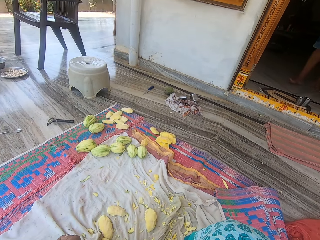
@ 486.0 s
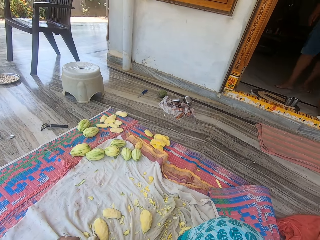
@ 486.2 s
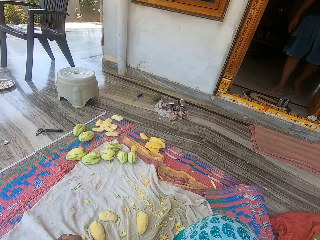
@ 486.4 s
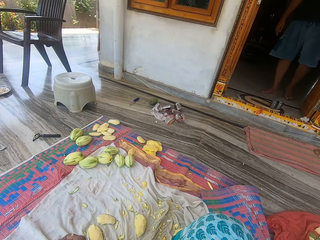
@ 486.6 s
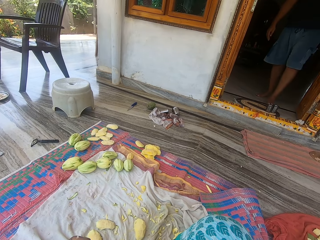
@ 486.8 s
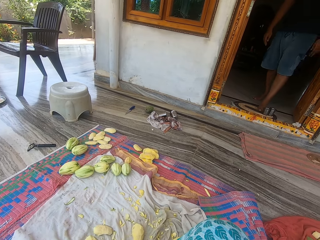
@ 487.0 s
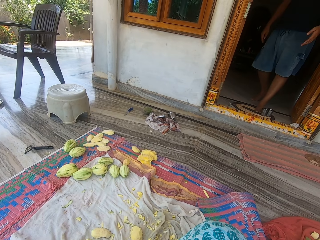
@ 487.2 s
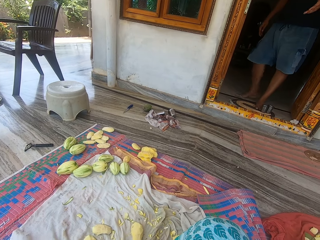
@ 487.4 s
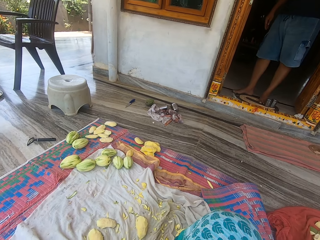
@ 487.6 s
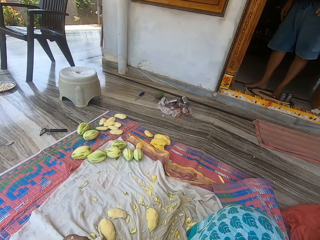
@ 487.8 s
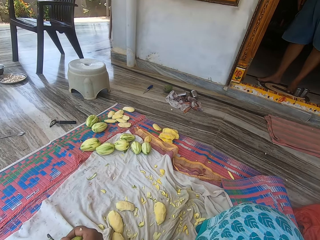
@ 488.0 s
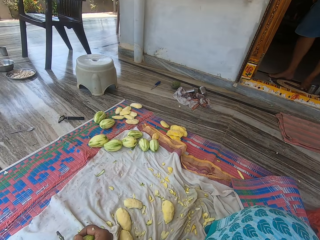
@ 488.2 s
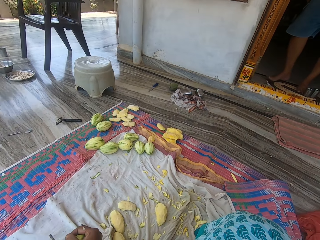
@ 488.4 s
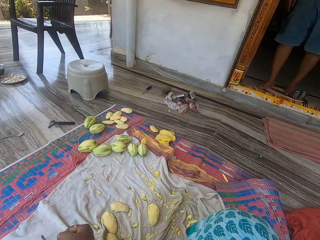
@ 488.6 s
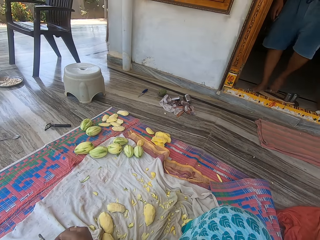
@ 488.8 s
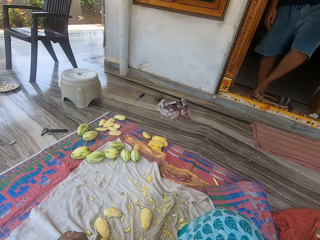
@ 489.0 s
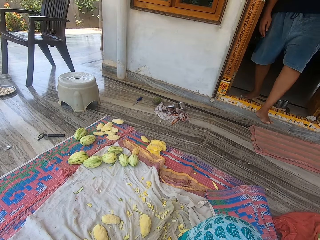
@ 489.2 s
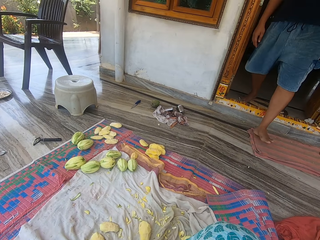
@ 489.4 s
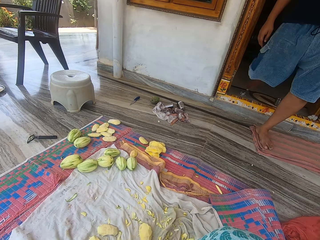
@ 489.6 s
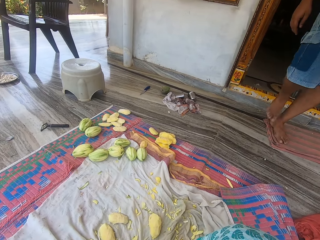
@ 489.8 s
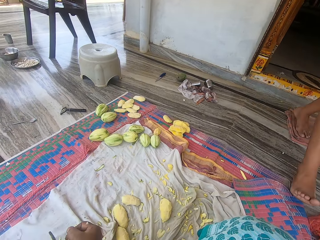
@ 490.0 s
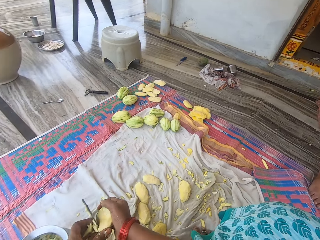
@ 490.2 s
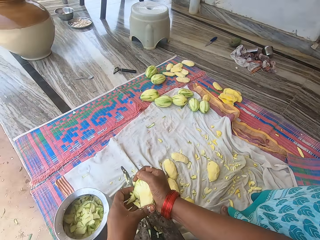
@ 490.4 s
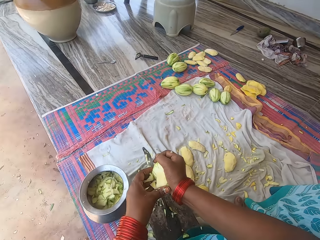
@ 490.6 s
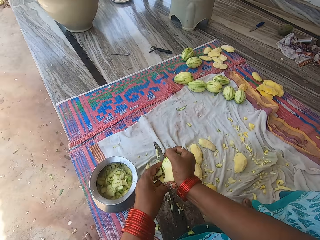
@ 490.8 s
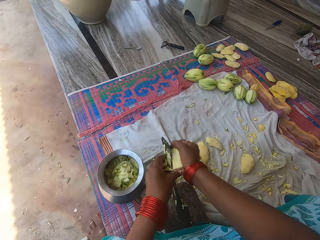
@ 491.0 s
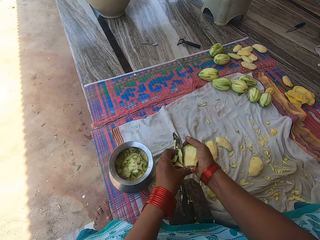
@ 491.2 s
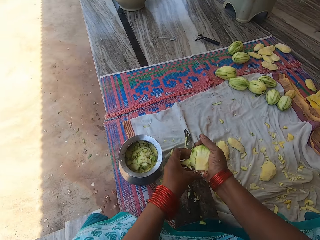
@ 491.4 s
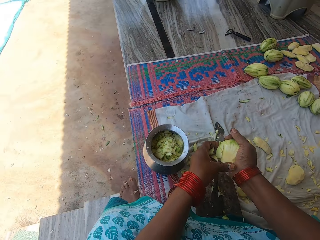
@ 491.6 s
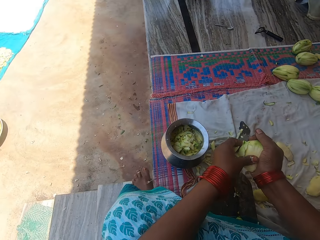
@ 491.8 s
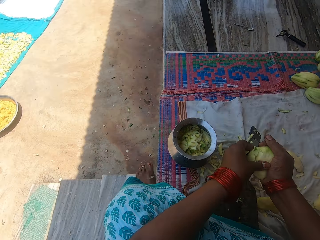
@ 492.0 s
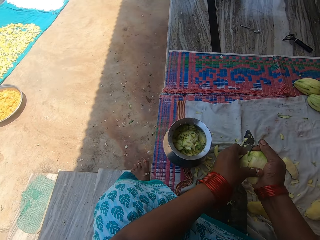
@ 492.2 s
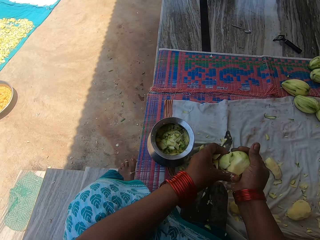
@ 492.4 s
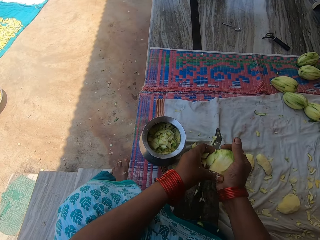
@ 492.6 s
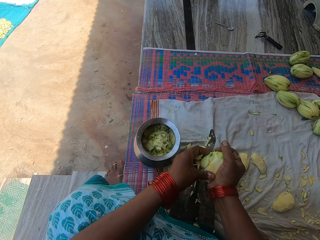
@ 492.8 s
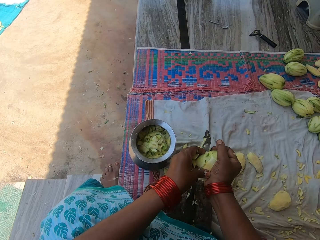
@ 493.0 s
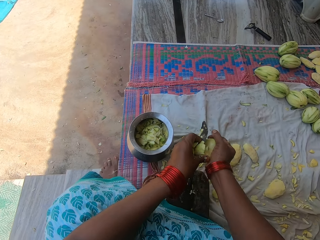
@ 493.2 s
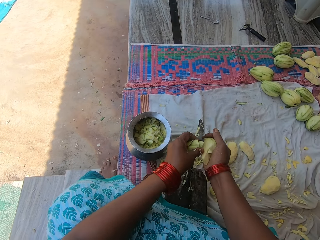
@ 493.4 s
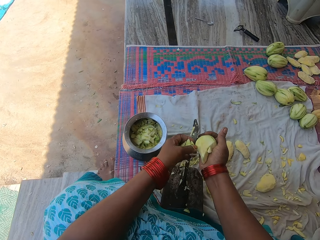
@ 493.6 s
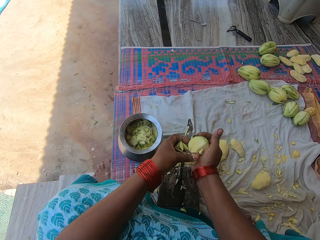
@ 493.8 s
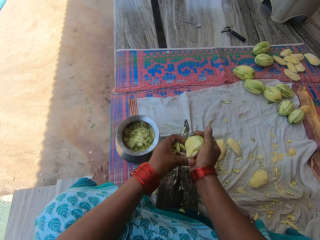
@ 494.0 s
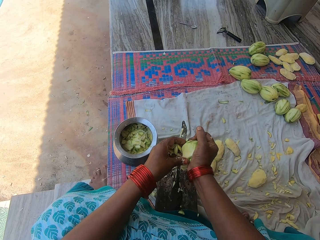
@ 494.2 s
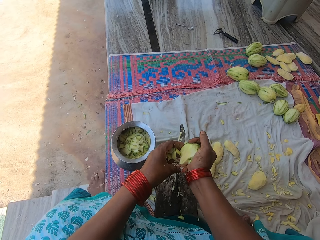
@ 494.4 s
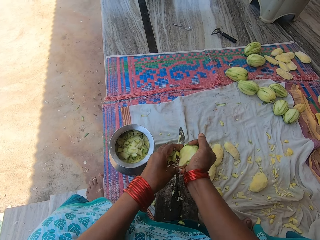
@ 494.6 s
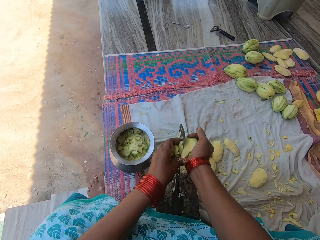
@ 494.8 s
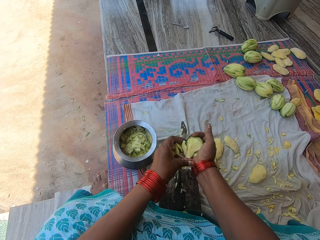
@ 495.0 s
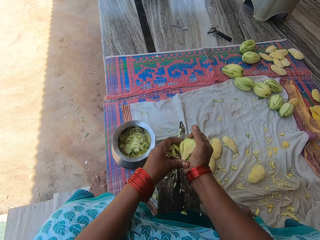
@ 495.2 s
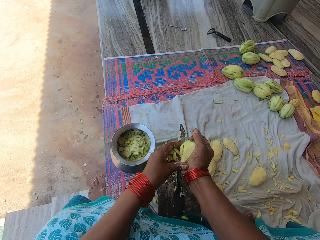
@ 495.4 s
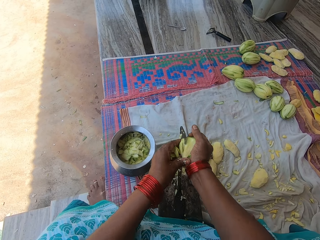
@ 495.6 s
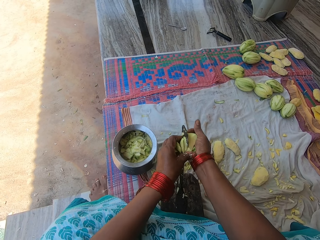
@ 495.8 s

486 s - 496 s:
A man walks out of the apartment. The camera wearer converses with the man. They cut the mango into pieces.

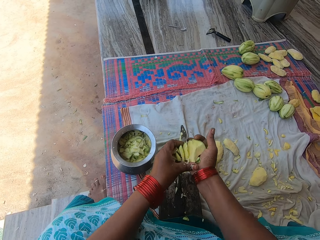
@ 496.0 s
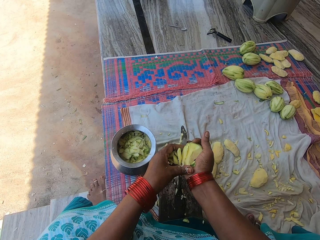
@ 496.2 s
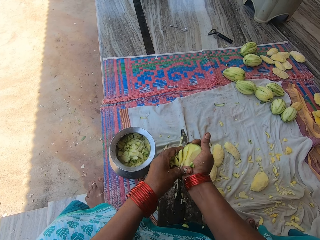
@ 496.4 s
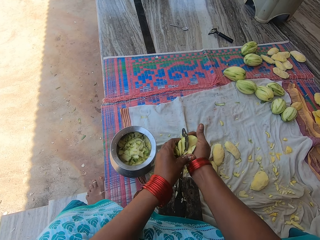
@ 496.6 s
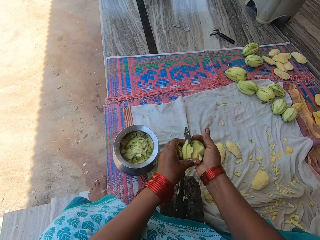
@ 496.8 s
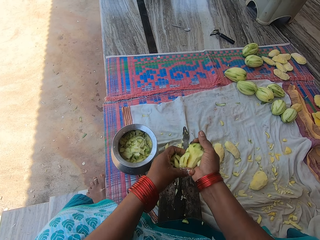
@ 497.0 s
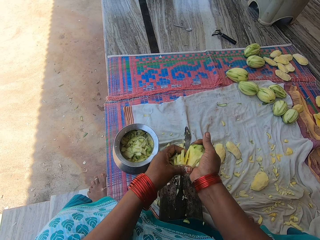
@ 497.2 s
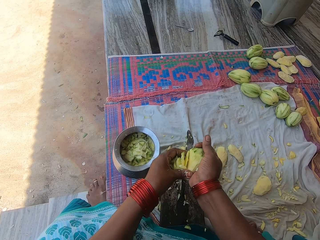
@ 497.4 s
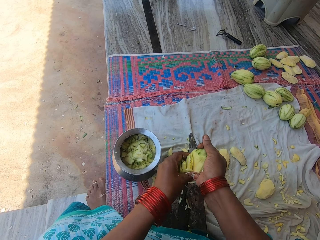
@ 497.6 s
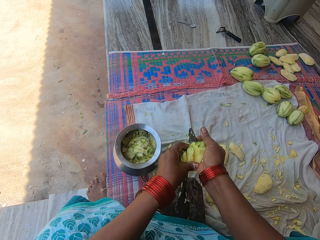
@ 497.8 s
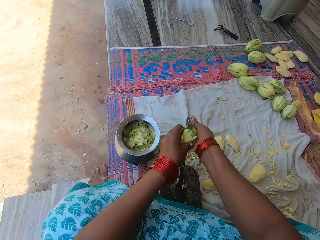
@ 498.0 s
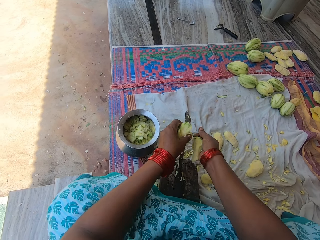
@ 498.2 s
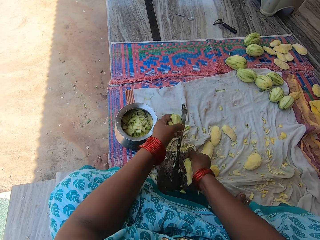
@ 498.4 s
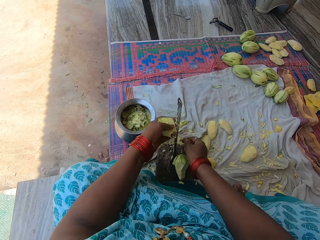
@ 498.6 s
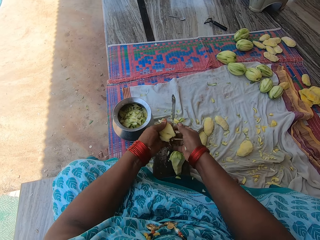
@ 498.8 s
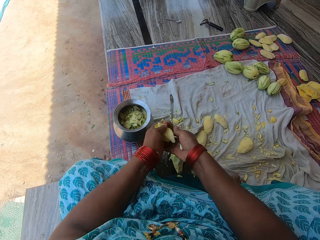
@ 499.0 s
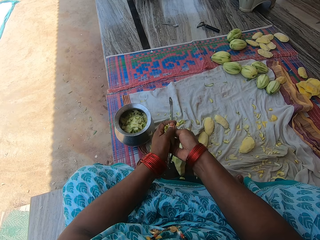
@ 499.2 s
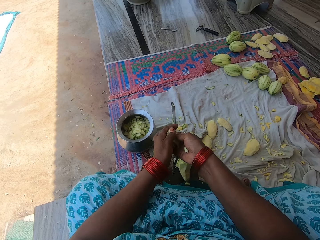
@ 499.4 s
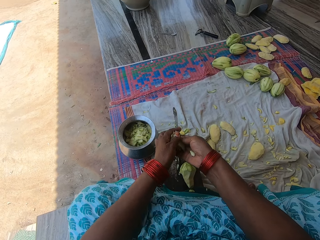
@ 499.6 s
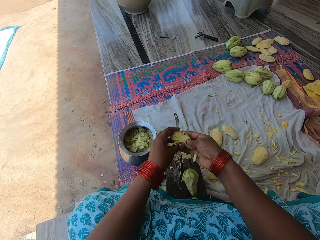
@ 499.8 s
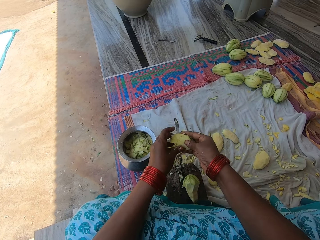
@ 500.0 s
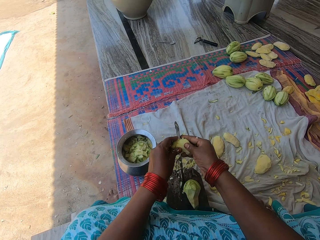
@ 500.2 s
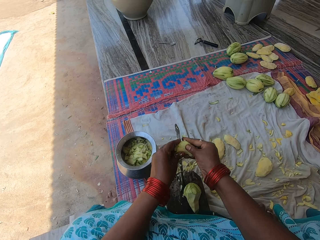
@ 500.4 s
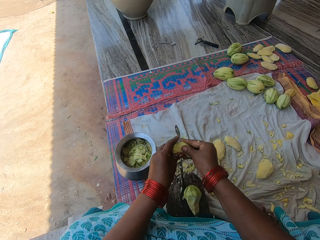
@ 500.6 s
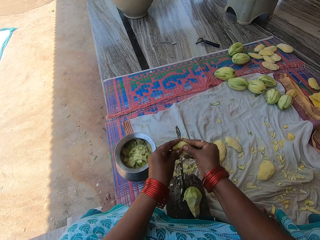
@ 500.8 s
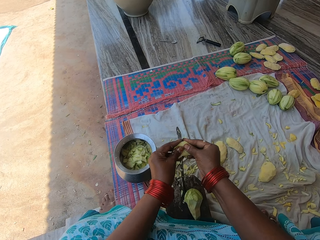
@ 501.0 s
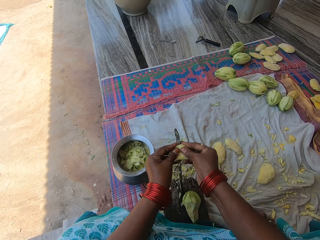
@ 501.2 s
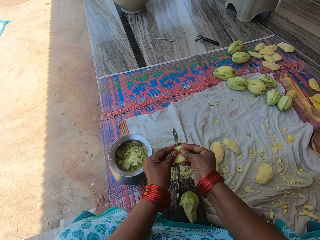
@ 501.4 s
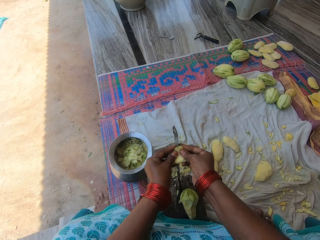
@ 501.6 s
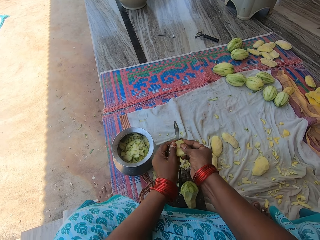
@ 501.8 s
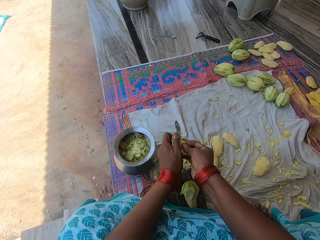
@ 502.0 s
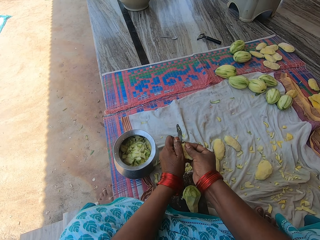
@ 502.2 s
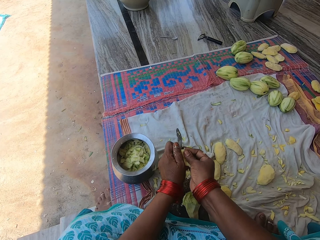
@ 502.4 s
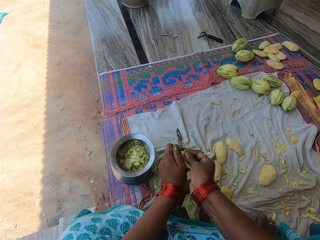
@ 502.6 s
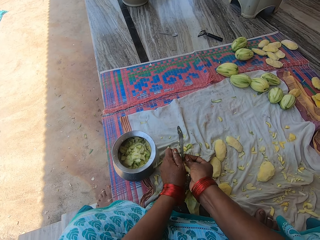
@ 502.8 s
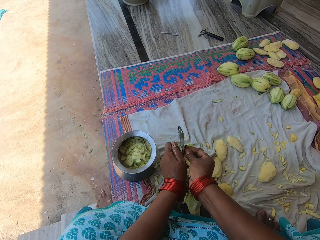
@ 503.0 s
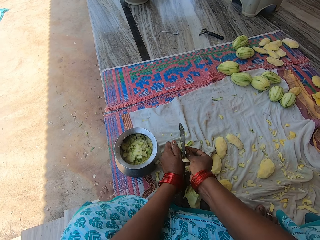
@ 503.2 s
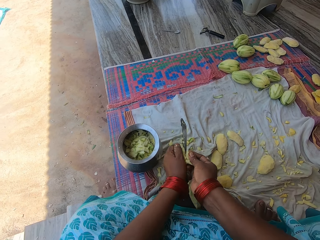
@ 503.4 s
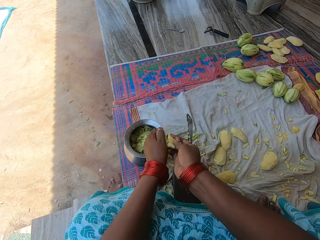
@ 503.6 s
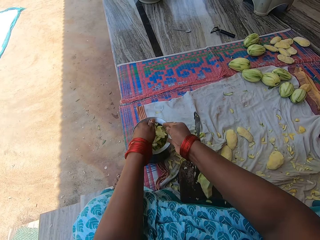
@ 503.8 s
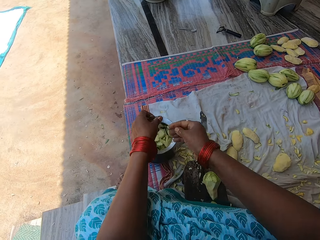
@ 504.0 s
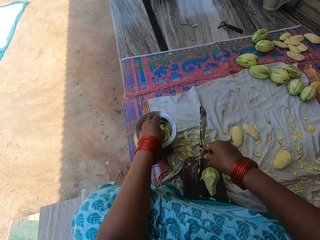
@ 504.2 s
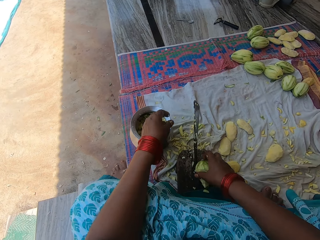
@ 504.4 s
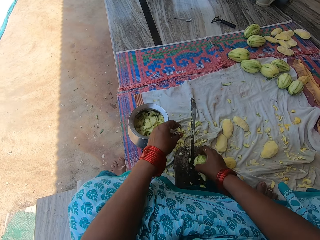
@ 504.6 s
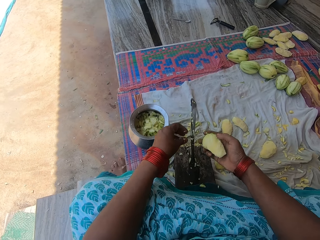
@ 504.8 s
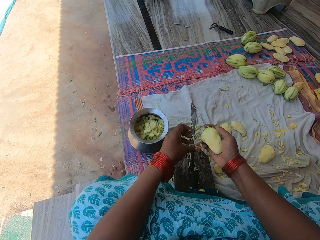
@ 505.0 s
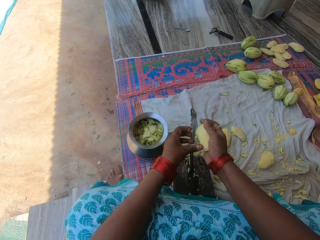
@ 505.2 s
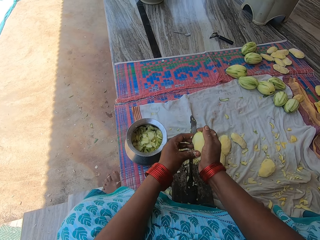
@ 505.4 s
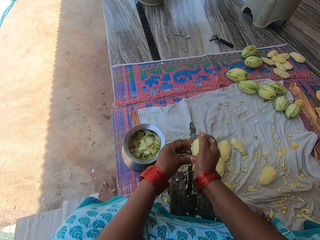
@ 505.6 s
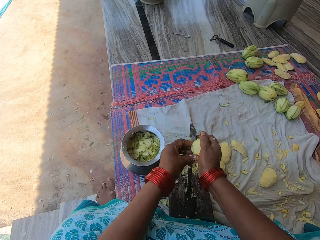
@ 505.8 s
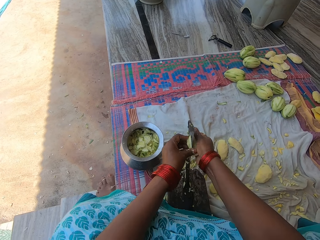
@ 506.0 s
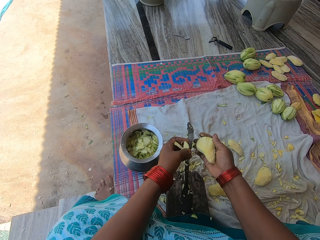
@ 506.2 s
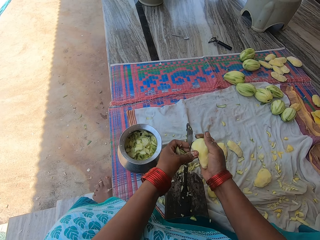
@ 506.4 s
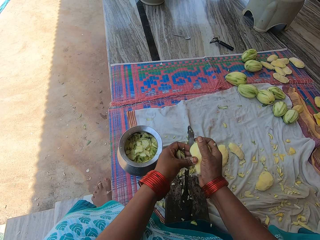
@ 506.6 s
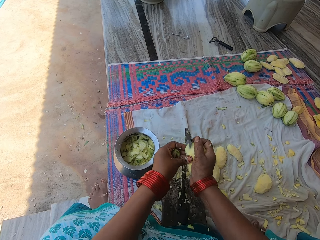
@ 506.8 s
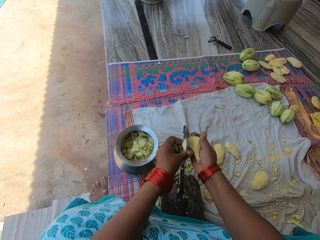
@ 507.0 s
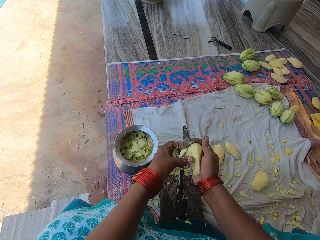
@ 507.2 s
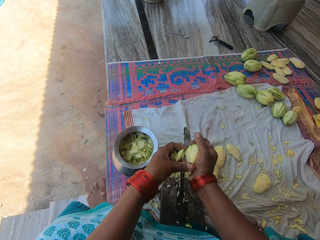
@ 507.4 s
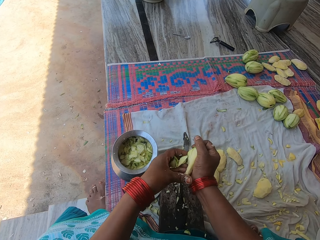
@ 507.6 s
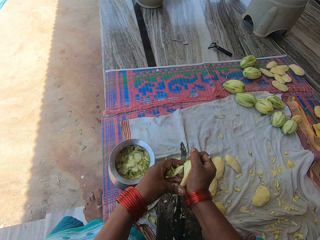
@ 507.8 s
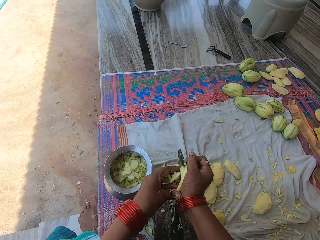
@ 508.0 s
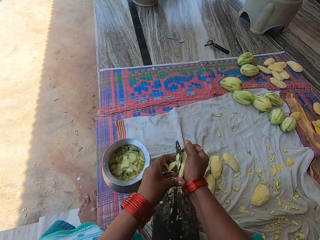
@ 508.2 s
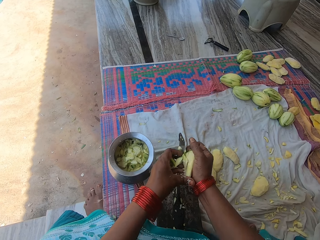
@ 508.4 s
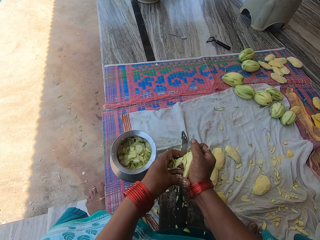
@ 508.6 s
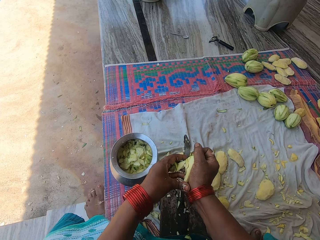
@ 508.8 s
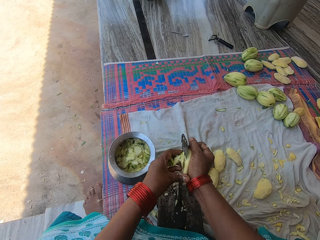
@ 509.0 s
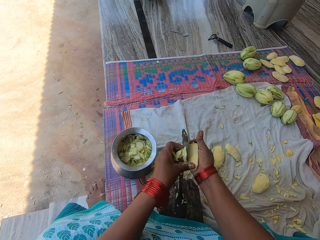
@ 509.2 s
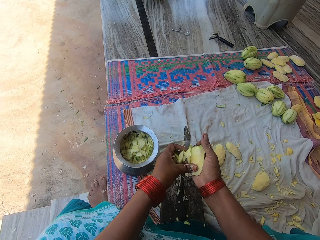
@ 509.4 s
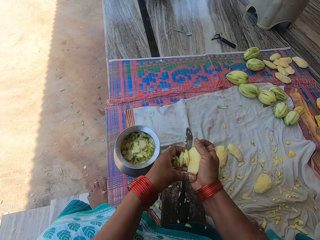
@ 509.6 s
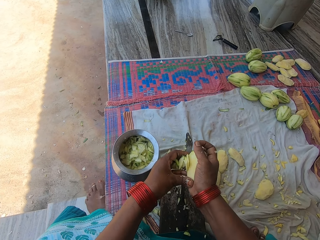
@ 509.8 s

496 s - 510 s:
The camera wearer drops the mango on the knife stand. They cut the pieces of mangoes into small pieces with the knife. They pour the chopped mangoes in the pot. They pick up the mango on the knife stand. They chop the mango into pieces with the knife on the knife stand.
